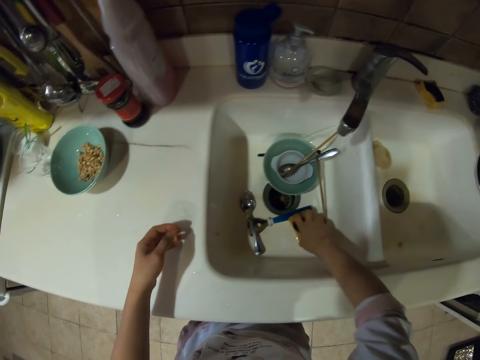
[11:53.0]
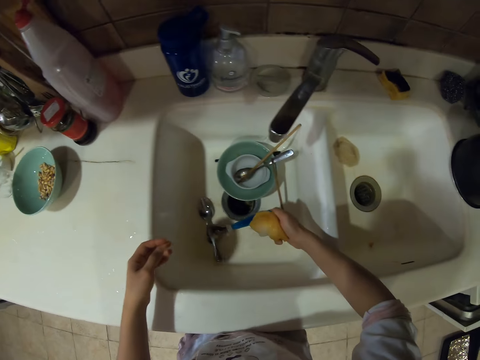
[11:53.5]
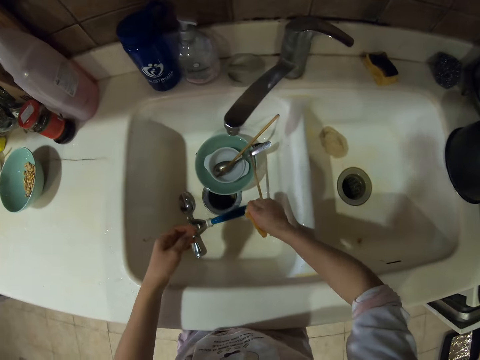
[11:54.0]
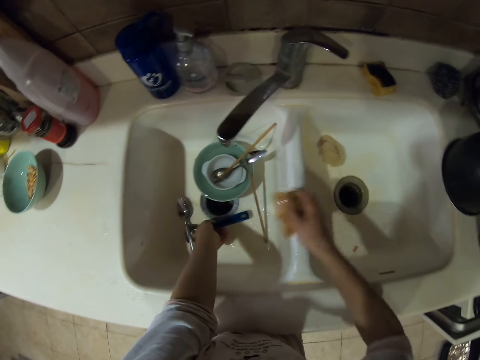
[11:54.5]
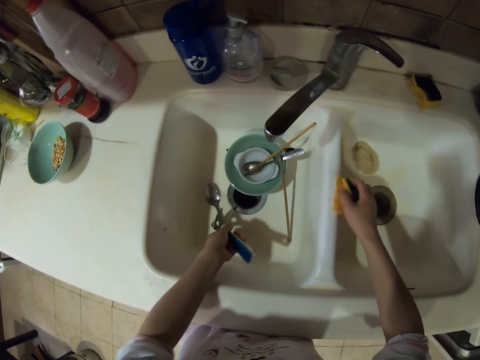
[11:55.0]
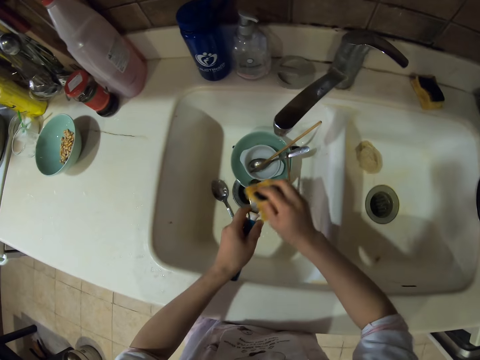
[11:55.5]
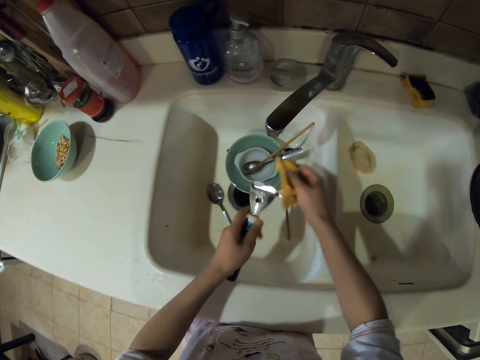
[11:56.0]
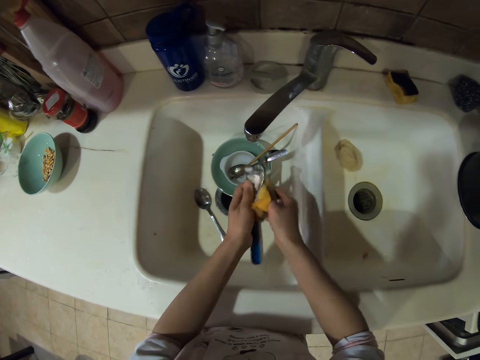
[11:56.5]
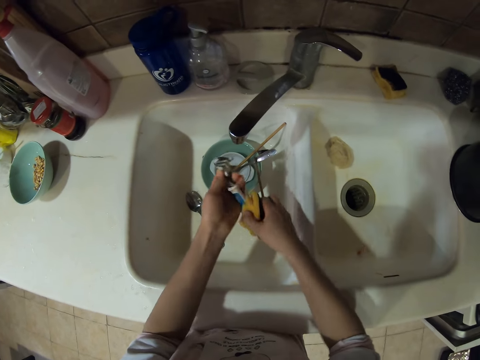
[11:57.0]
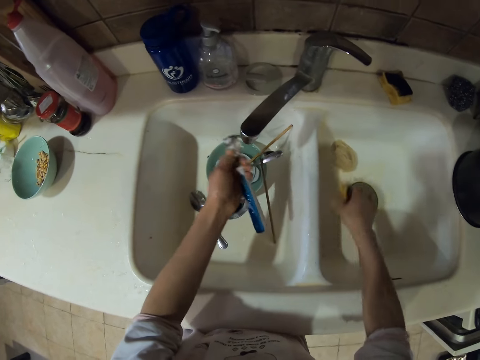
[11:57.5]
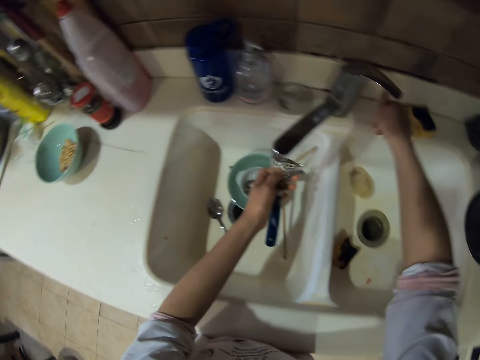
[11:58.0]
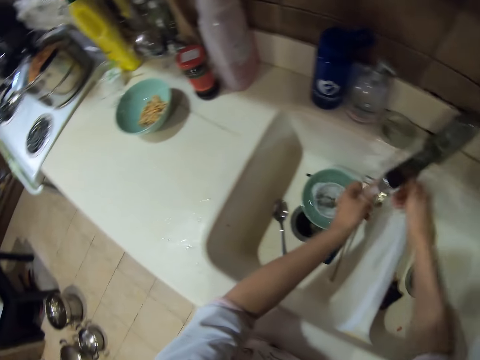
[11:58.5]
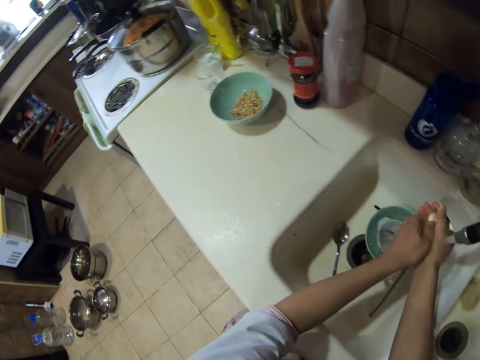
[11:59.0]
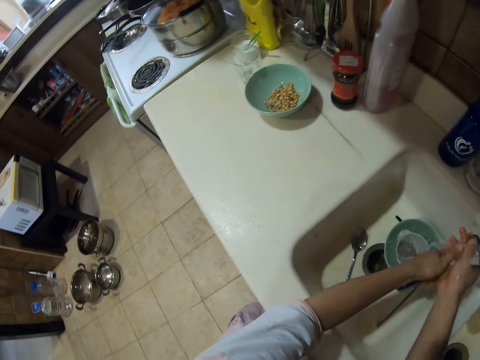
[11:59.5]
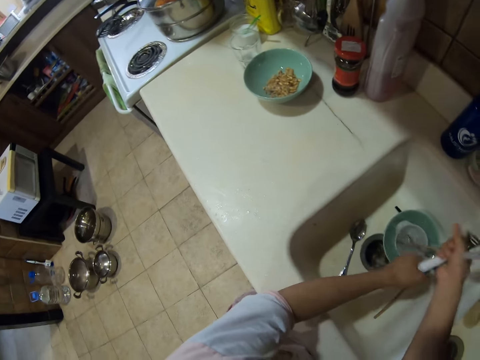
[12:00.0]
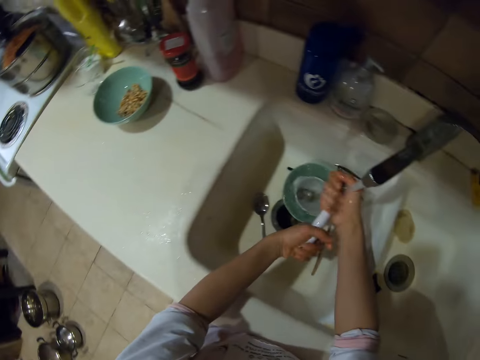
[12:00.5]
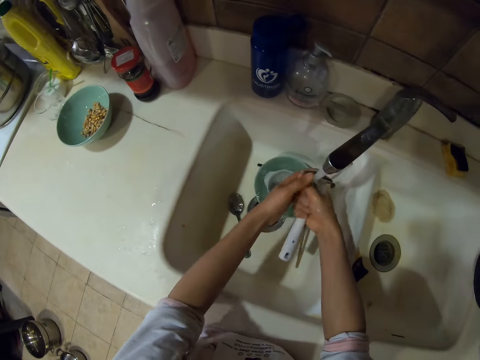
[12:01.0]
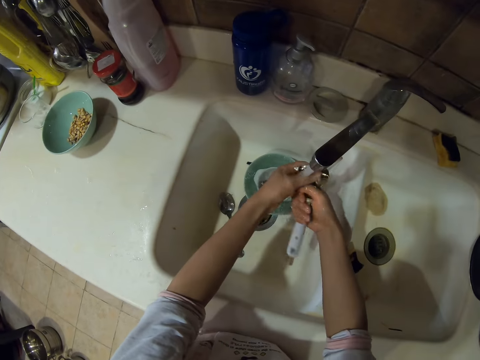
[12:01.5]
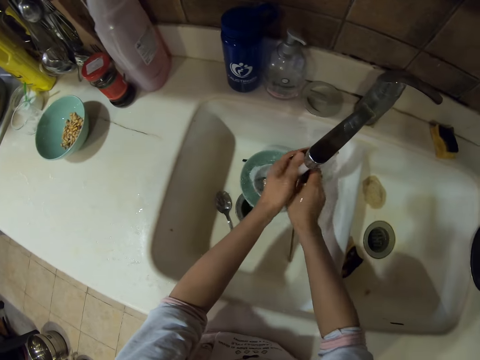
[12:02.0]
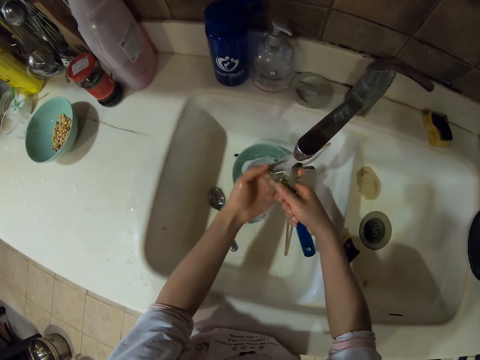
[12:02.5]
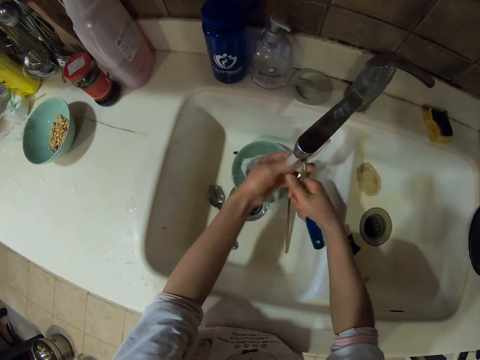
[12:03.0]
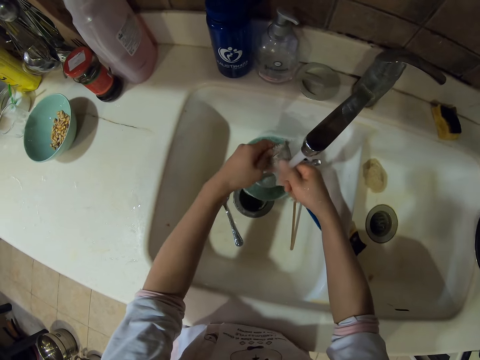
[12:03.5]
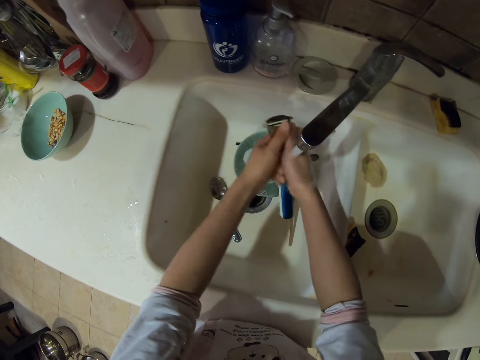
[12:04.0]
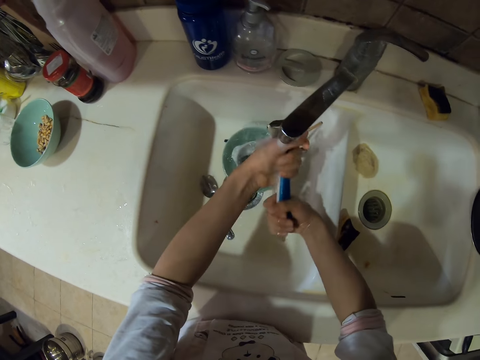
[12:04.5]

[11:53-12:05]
The camera wearer picks a washing sponge. They squeeze the washing sponge. They pick up a peeler knife and wash the peeler knife. They put down the washing sponge. They open the tap and rinse the peeler knife.

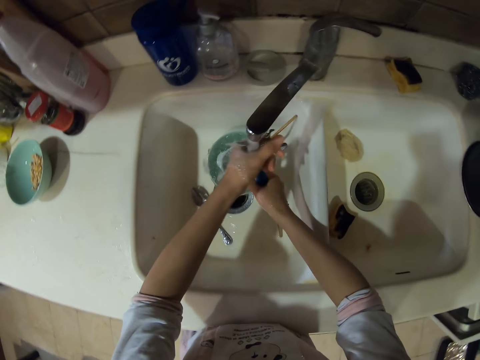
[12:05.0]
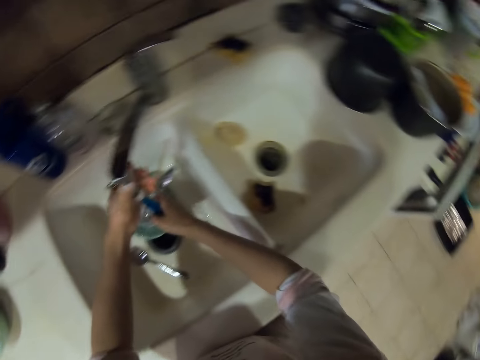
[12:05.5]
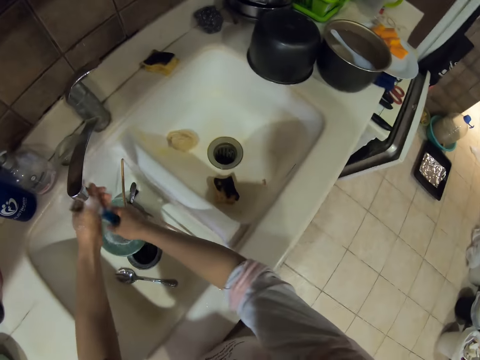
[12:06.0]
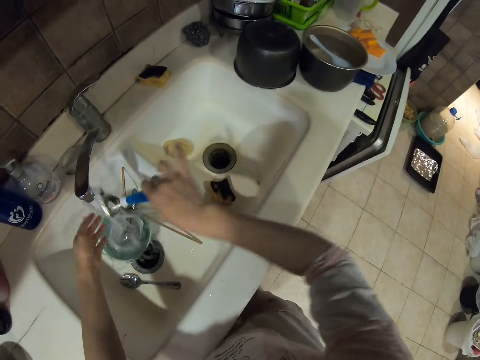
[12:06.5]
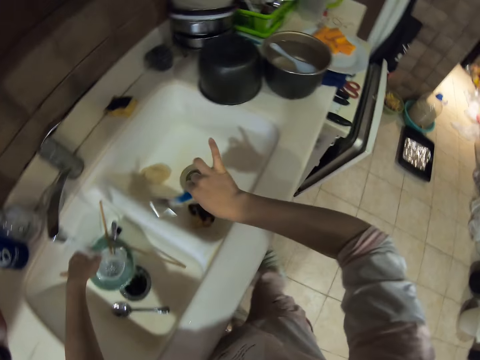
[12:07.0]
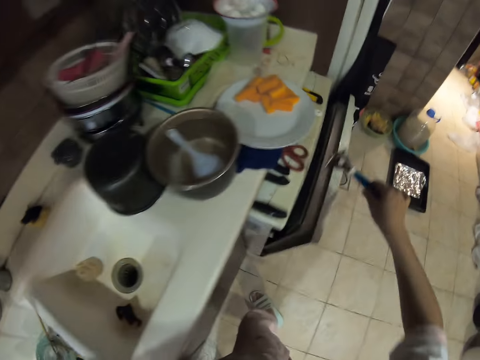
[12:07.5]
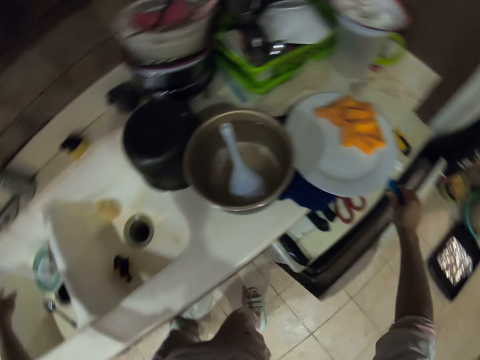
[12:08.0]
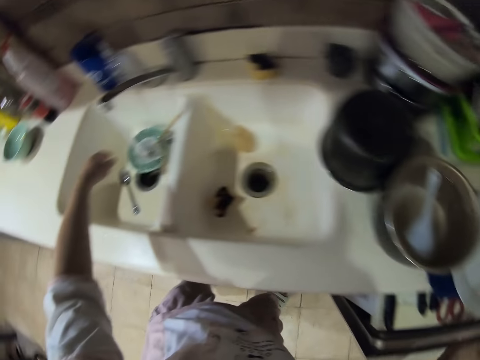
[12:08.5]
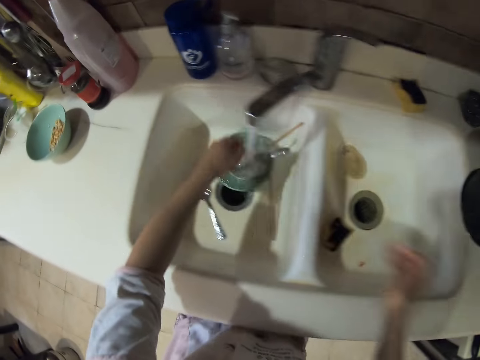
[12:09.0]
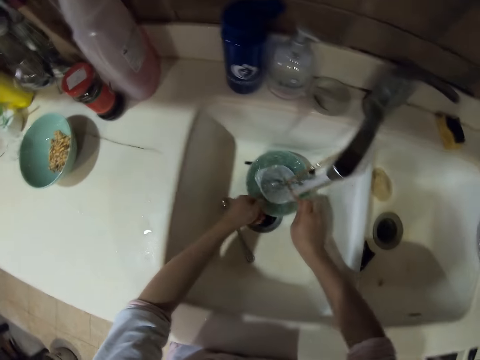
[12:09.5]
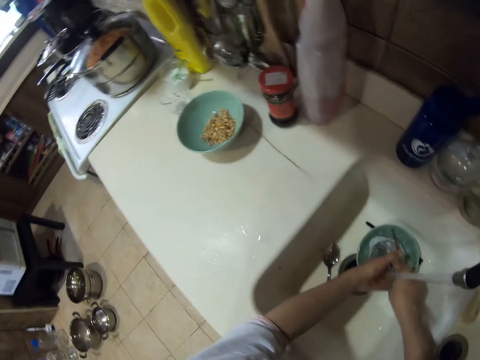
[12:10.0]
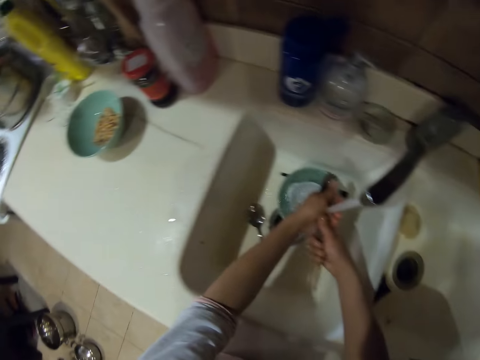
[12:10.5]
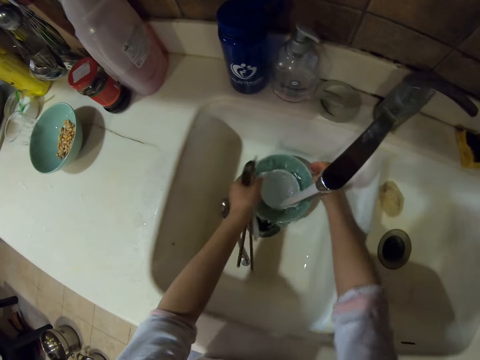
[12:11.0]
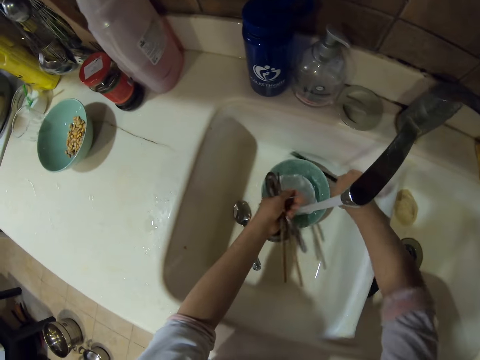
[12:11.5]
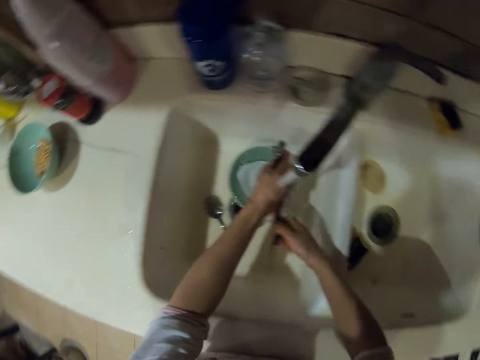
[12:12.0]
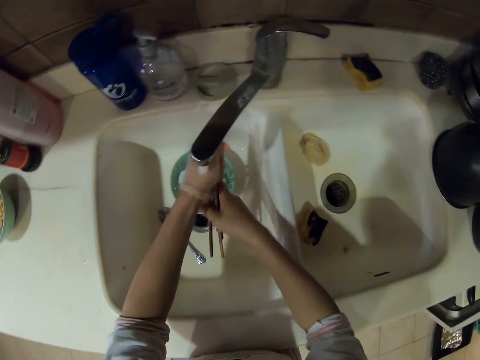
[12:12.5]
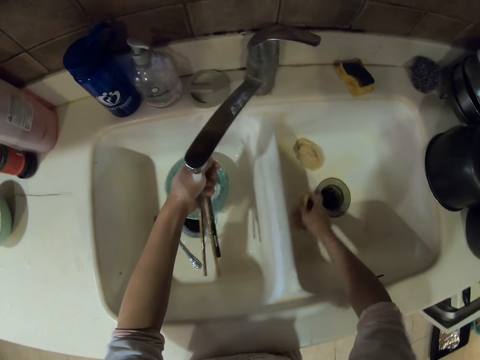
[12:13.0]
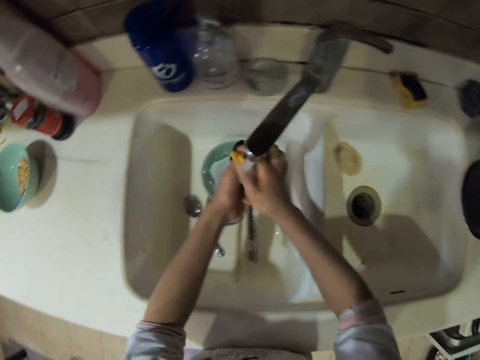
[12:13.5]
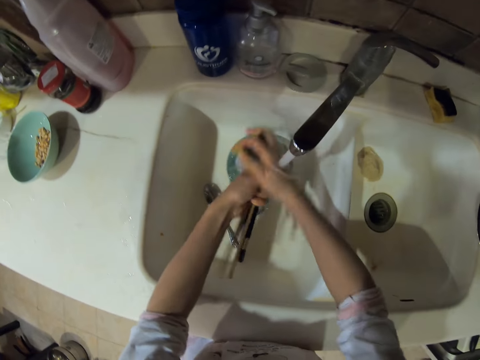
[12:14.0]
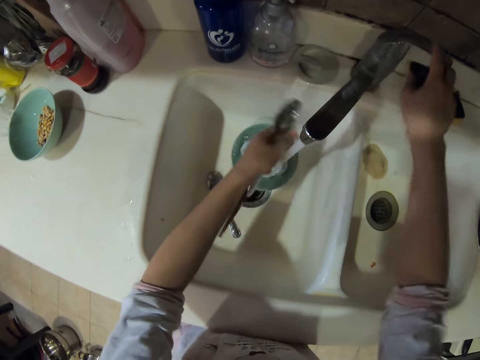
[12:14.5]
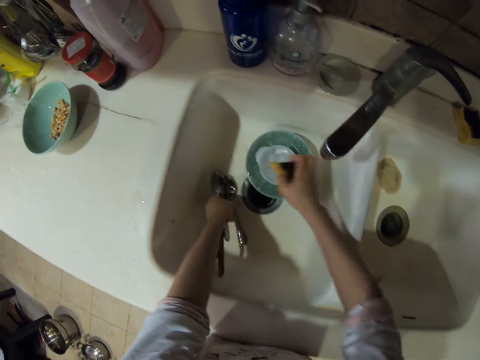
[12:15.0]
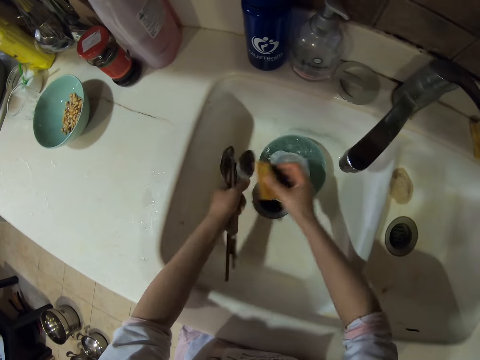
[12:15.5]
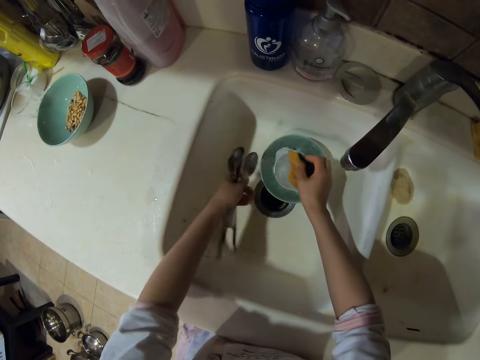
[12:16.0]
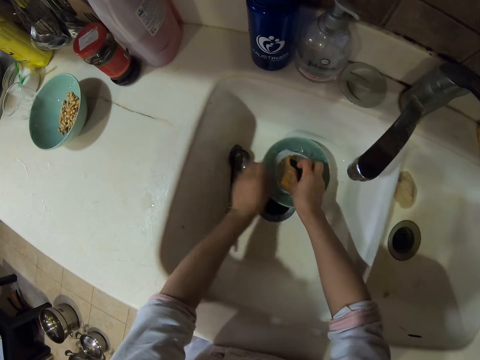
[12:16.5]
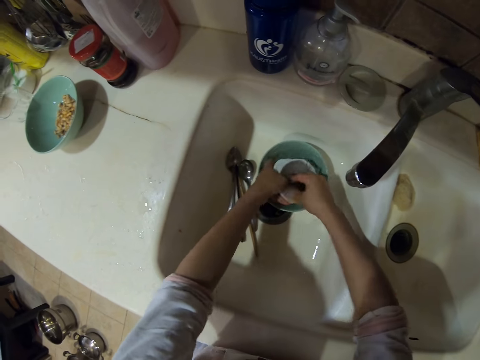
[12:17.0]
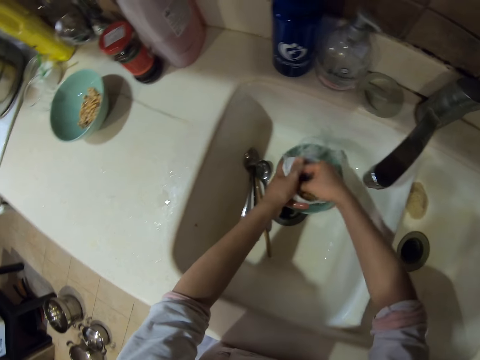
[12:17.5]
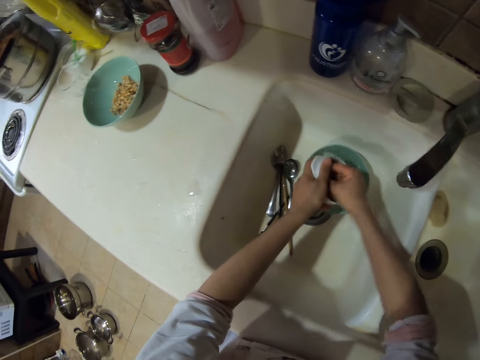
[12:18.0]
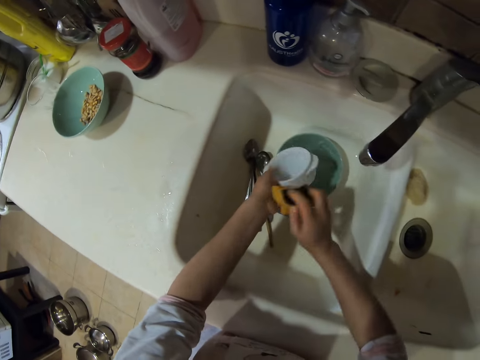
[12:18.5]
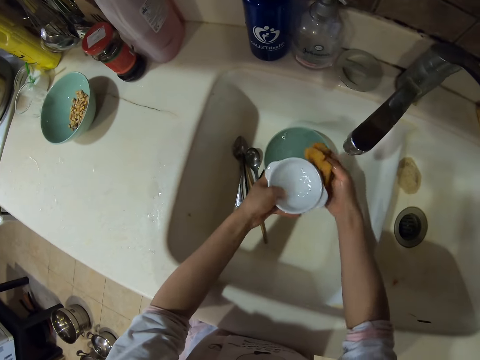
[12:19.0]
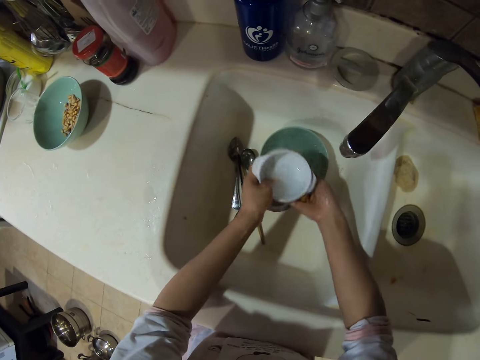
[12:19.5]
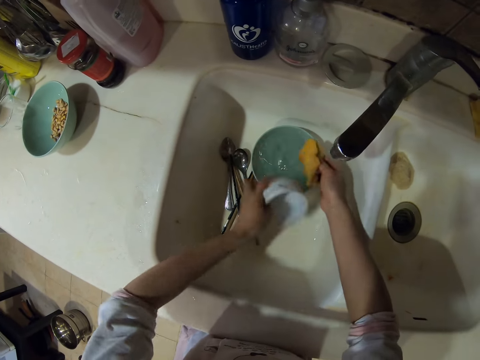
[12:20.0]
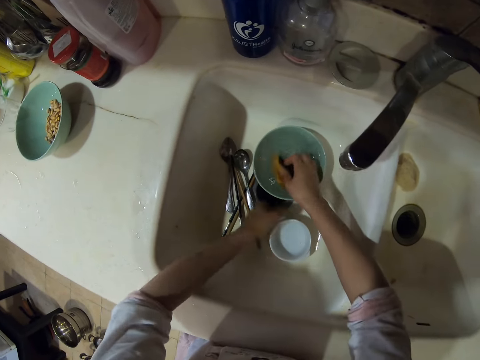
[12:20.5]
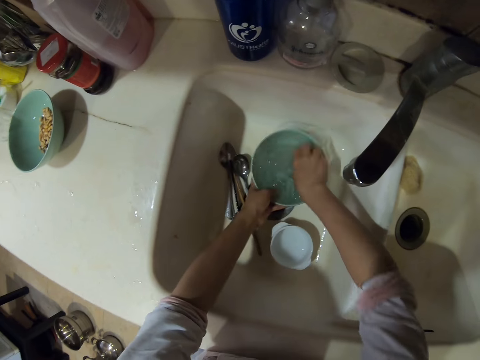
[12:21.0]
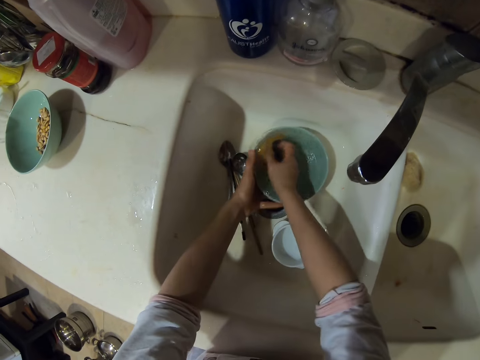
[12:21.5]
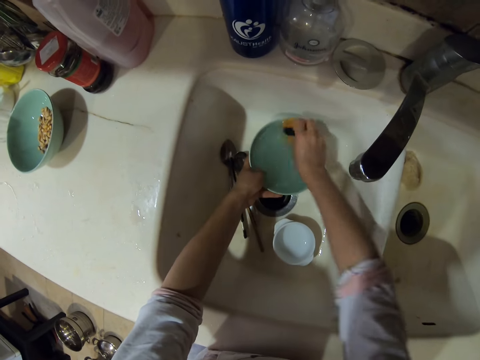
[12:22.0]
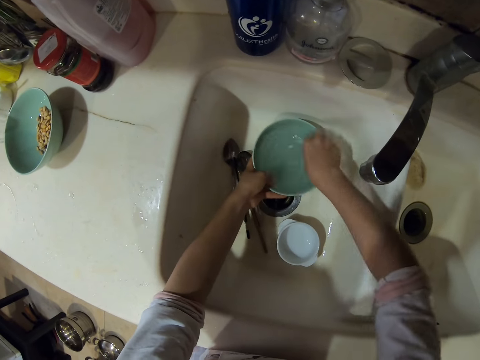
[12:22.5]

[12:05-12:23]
The camera wearer looks around. They shake the hand. They put the potato peeler in the drawer. They rinse the hand. They pick up a chopping stick and pick up a spoon. They rinse the spoon and chopping stick. They pick the chopsticks. They wash the cutleries. They rinse the spoon and chopping sticks. They pick the washing sponge and wash with the sponge. They close the tap. They dip the sponge in water. They pick up a spoon and wash the spoon. They put down the spoons. They wash a bowl. They wash the bowl again.
